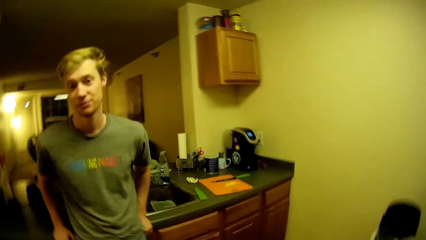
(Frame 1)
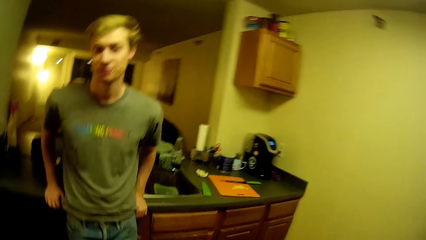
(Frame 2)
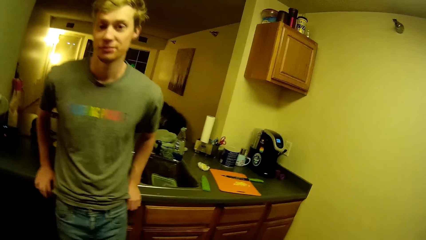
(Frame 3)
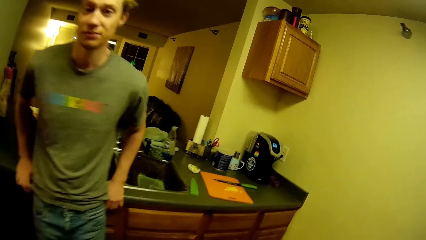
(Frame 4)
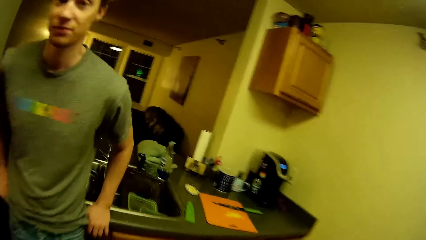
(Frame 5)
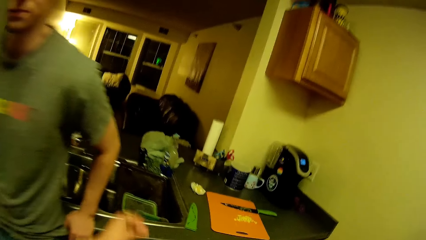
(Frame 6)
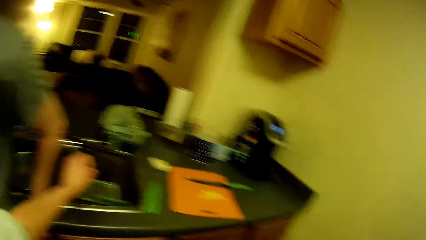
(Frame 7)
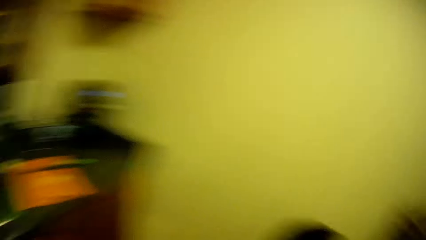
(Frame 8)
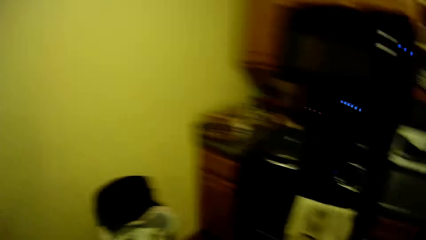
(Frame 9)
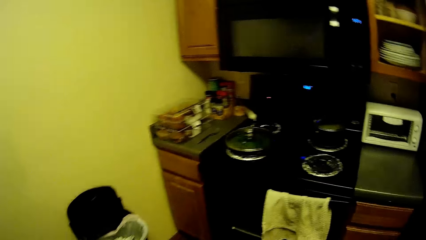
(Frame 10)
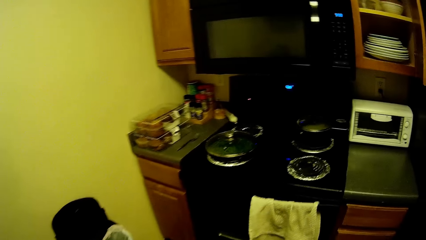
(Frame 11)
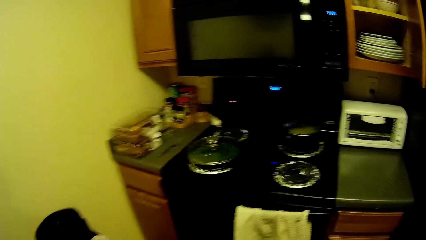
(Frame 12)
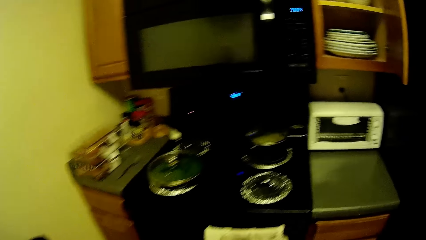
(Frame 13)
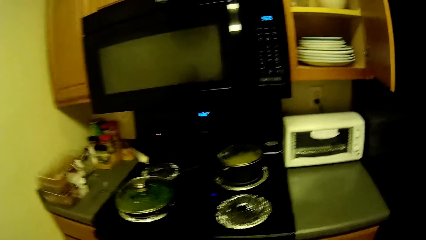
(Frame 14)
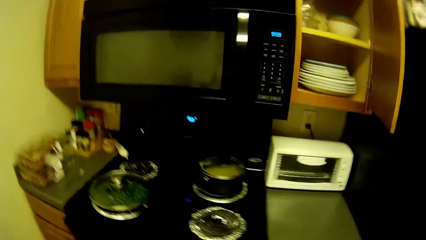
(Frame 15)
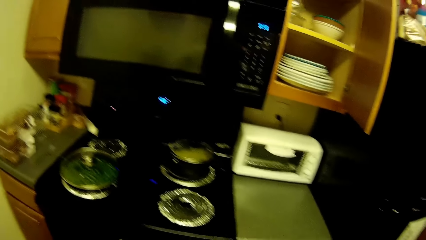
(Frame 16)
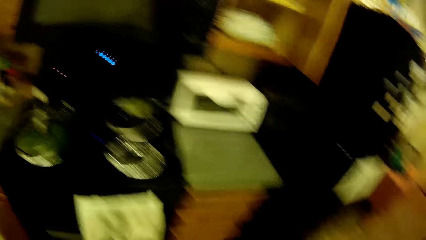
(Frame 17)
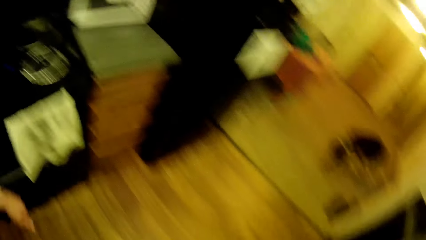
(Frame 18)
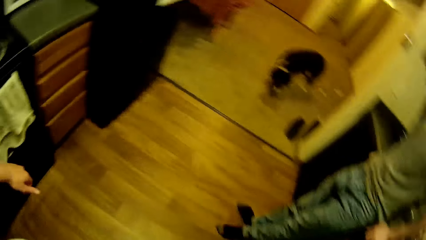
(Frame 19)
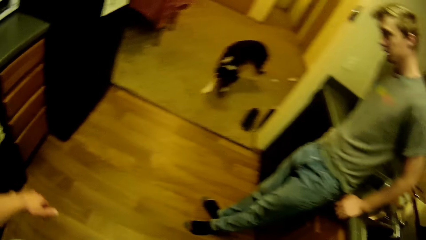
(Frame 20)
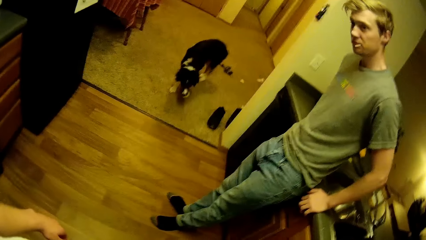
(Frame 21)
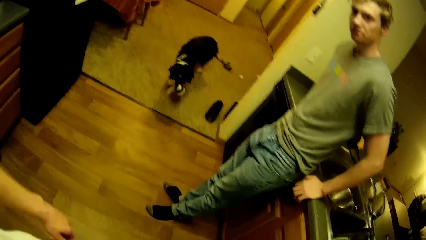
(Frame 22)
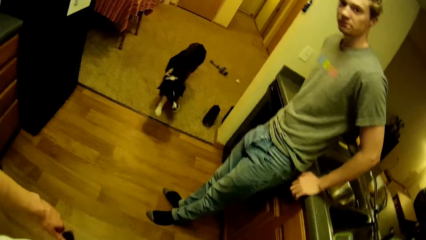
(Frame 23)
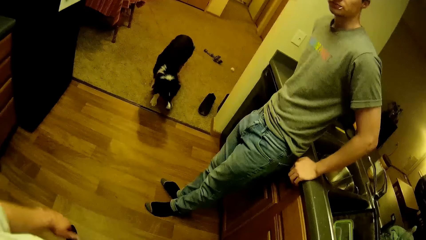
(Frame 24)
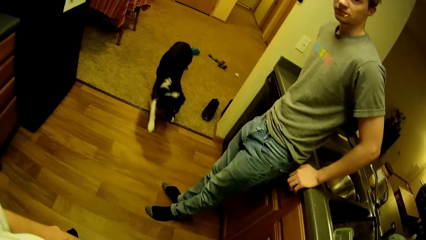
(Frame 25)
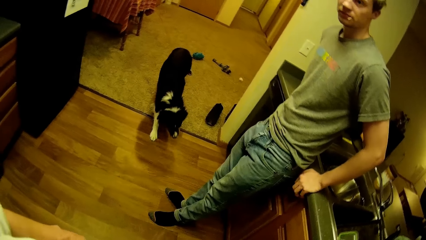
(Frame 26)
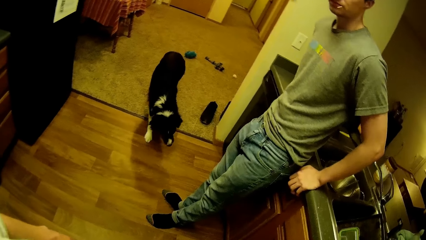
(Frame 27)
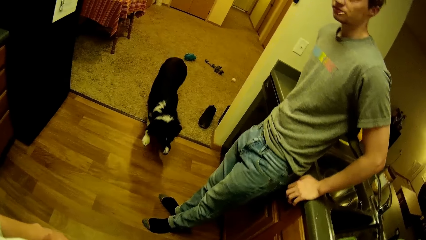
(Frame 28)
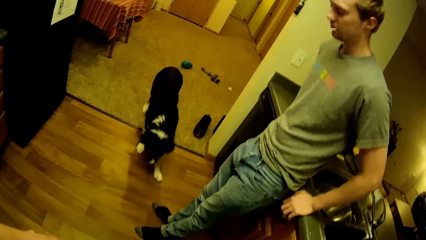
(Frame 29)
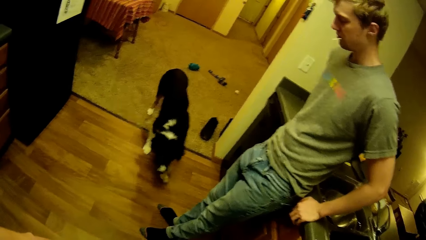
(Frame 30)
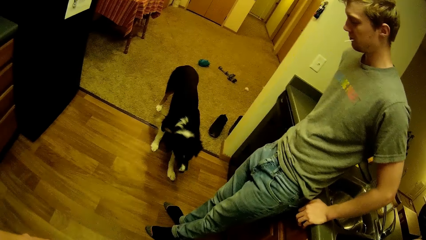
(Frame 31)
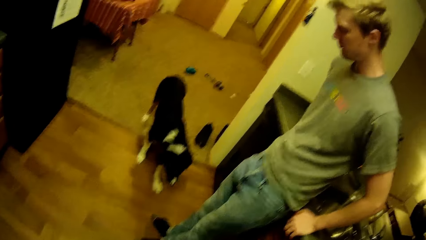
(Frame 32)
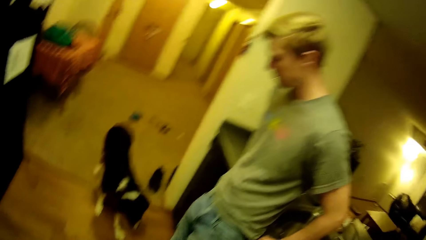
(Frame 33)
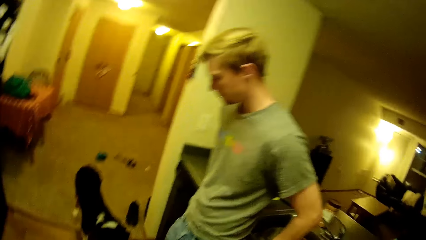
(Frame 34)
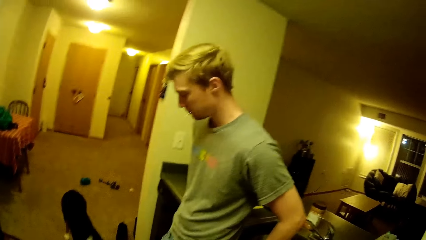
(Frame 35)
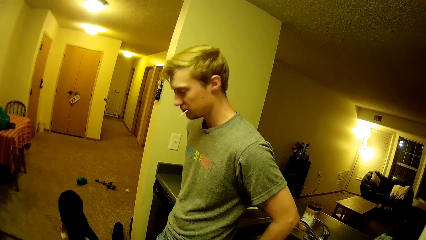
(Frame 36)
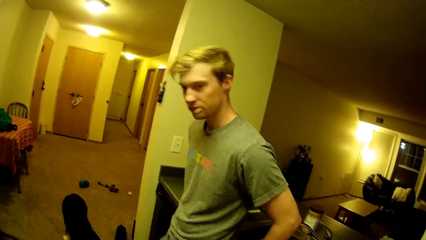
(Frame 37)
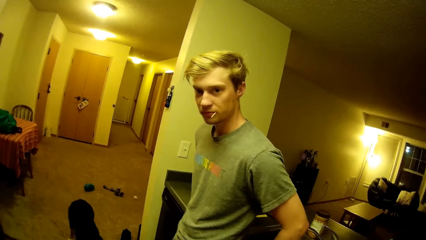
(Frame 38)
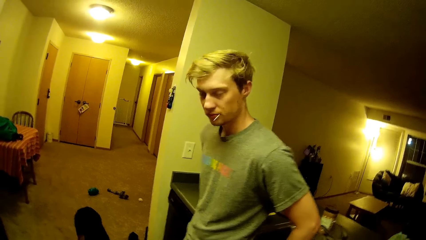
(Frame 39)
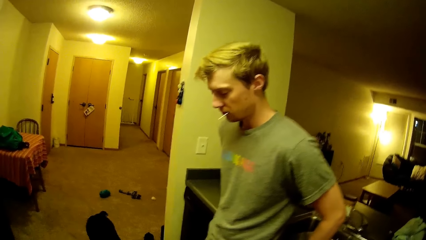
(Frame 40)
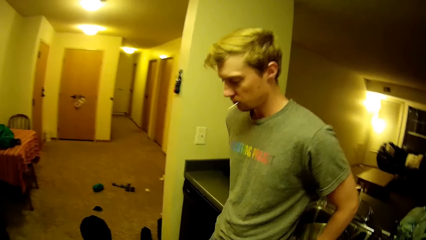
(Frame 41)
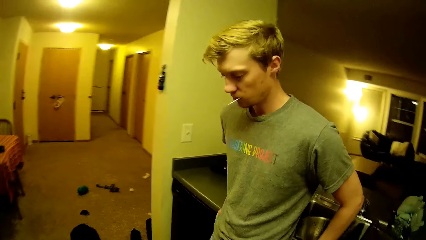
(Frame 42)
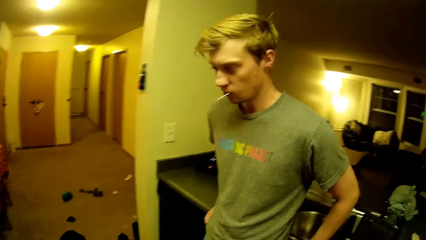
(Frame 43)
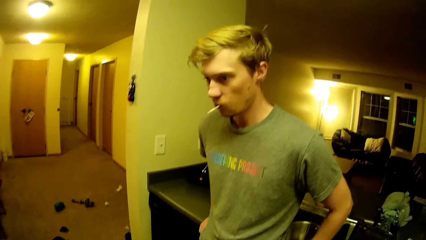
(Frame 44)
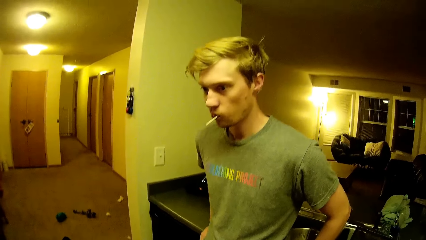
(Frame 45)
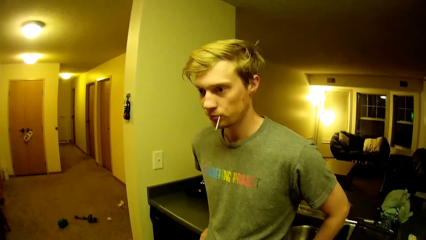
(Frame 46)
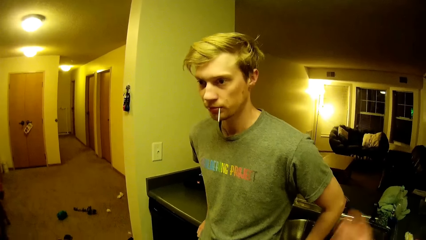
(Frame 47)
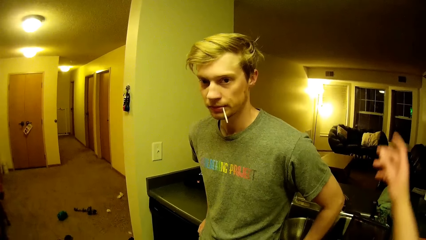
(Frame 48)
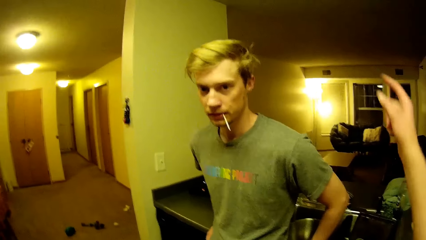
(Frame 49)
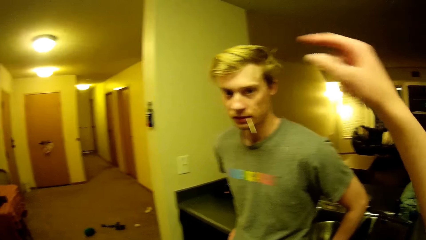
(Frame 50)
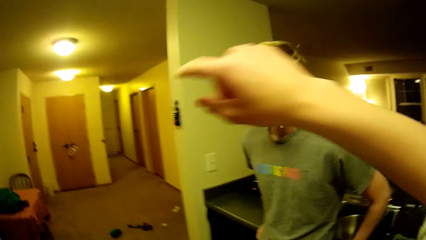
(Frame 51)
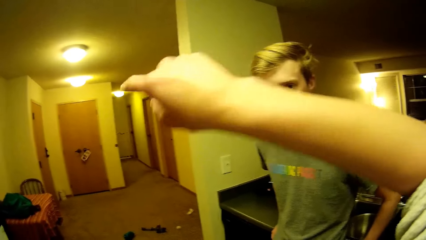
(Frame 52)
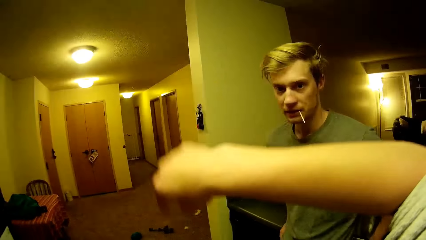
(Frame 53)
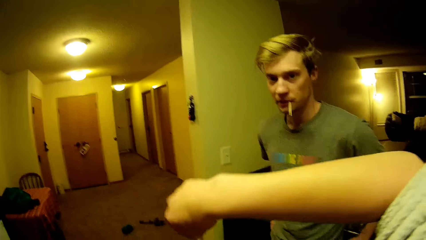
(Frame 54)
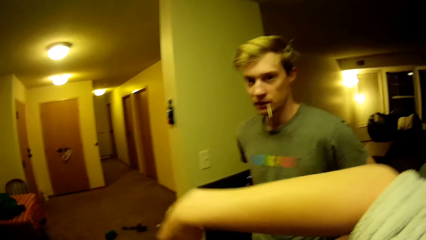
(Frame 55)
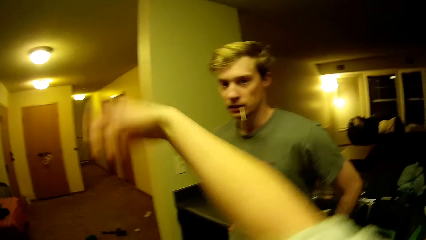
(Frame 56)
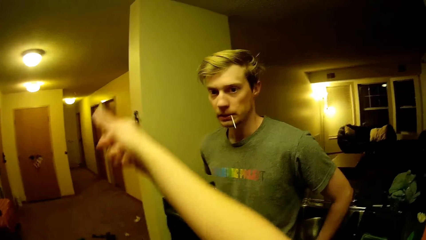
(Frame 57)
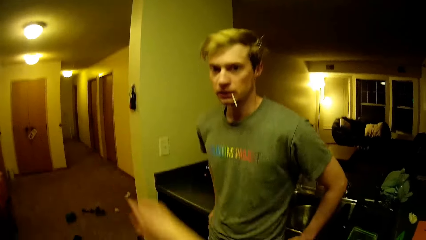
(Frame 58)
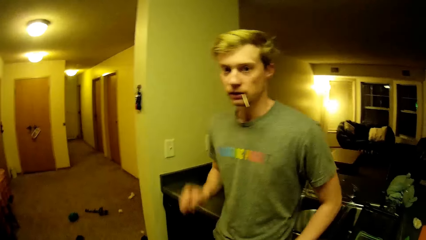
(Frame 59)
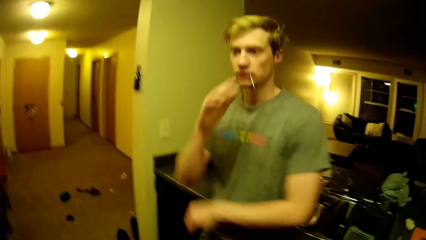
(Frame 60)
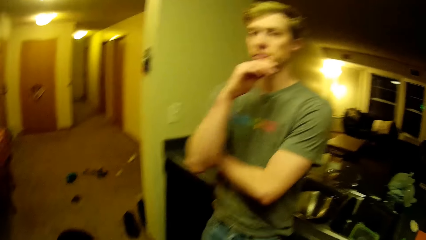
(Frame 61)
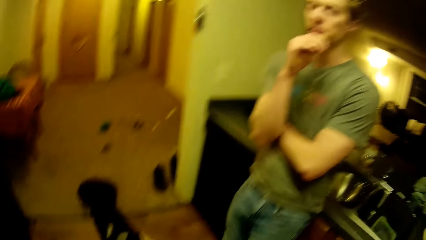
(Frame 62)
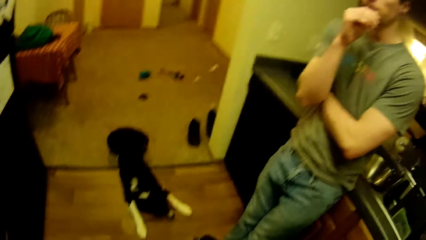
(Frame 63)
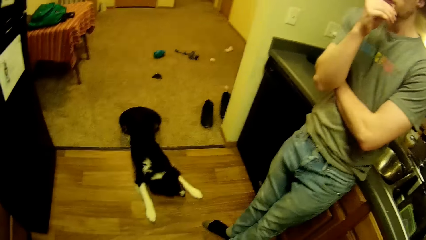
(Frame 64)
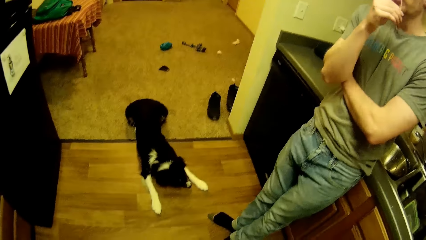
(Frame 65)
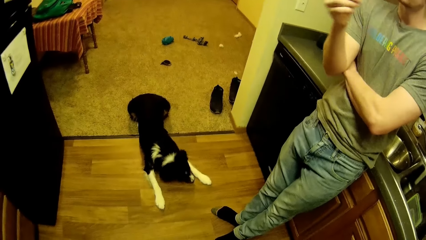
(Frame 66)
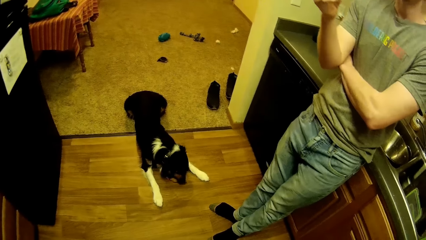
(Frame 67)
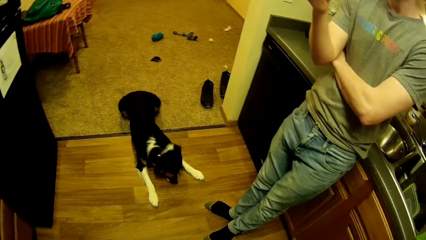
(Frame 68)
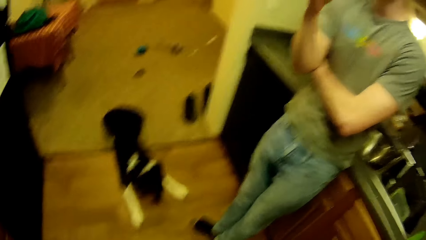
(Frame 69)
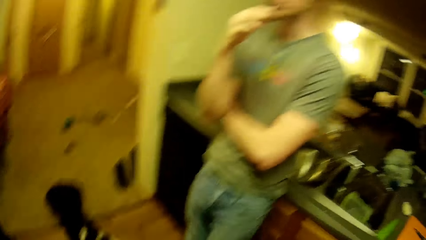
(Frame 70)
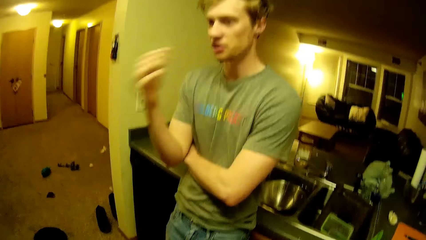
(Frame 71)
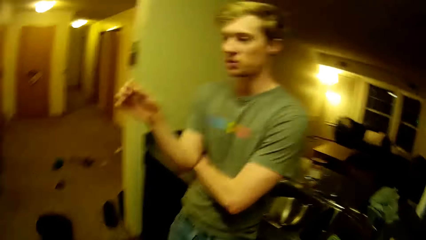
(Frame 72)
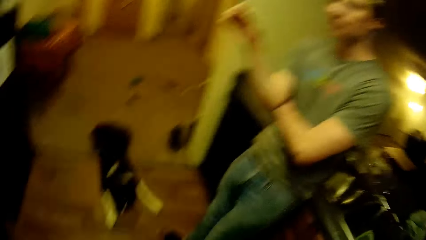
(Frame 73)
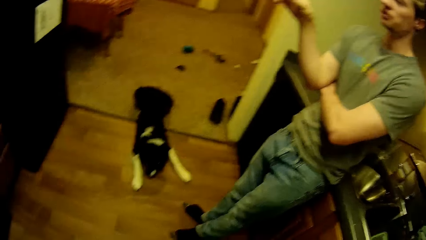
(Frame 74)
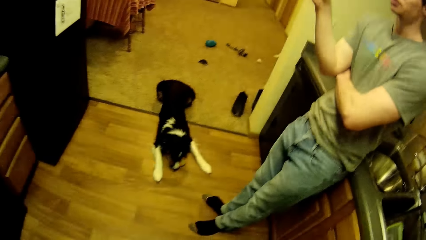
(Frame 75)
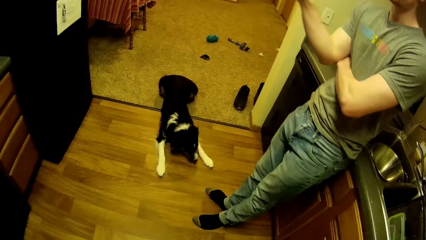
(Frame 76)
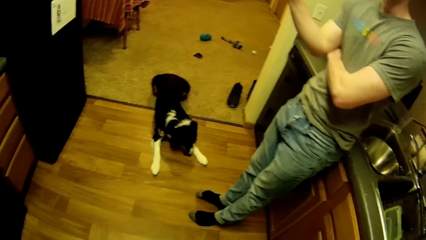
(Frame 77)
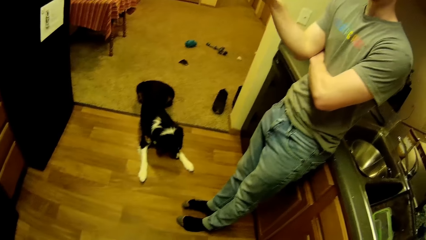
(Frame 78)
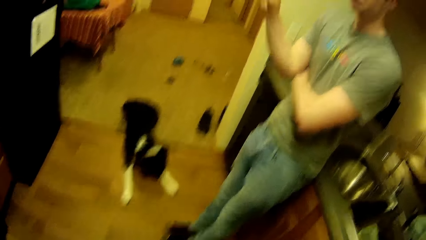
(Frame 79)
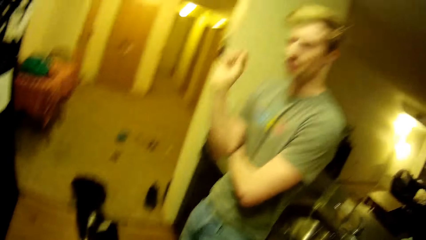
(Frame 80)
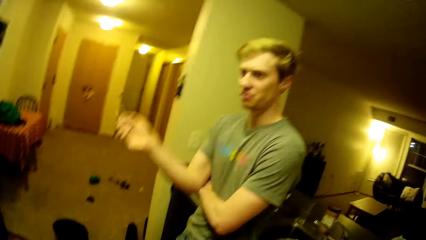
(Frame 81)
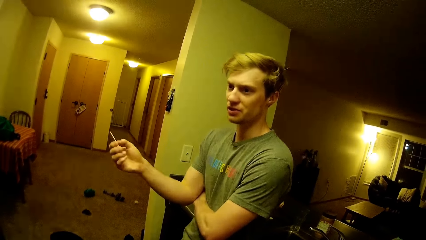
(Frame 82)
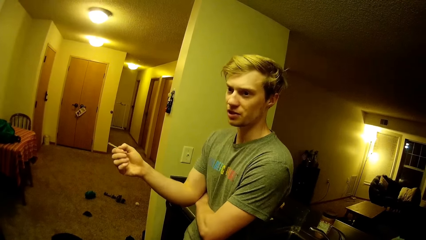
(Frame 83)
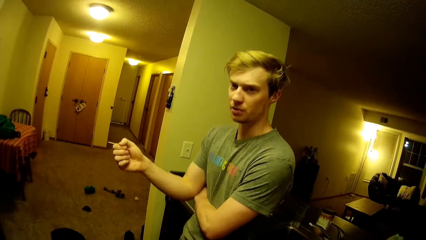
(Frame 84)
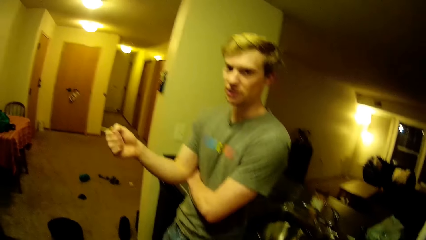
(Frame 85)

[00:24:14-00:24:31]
The camera wearer walks around. They look at the man. They do a hand gesture. The man holds the toothpick in his mouth with his right hand. The man removes the toothpick from his mouth with his right hand.
